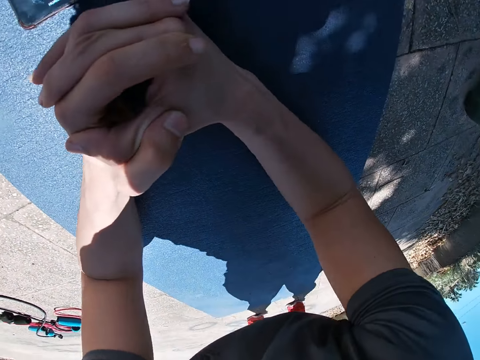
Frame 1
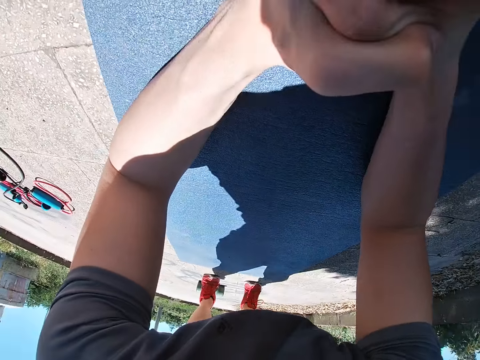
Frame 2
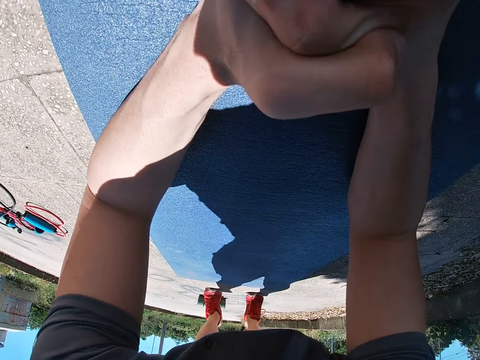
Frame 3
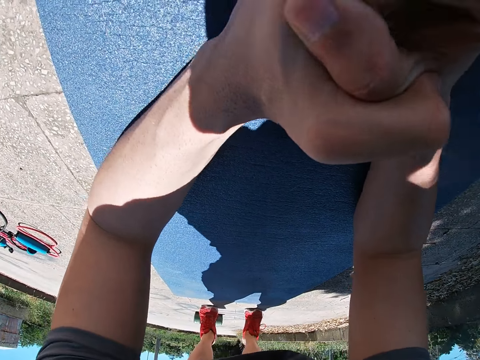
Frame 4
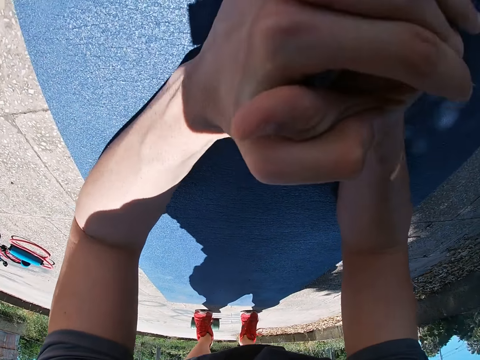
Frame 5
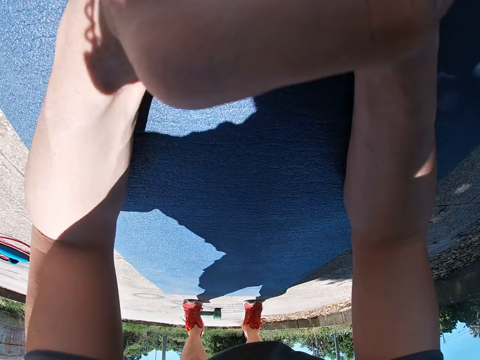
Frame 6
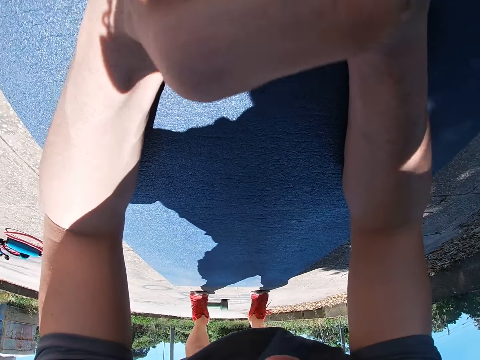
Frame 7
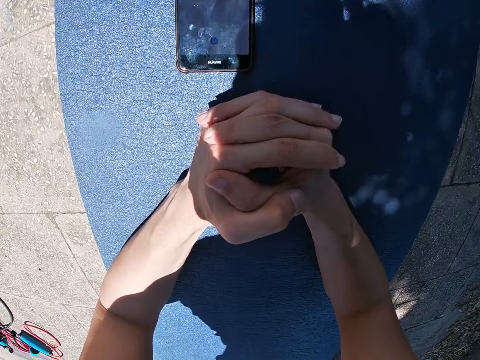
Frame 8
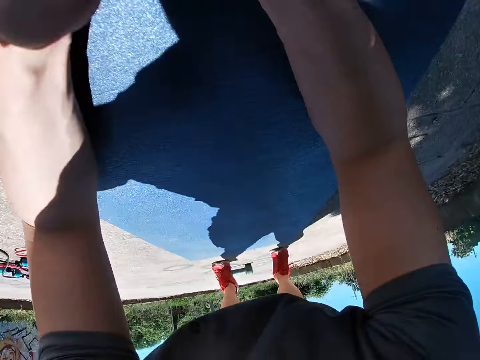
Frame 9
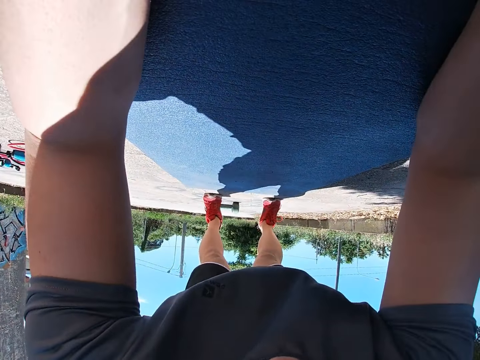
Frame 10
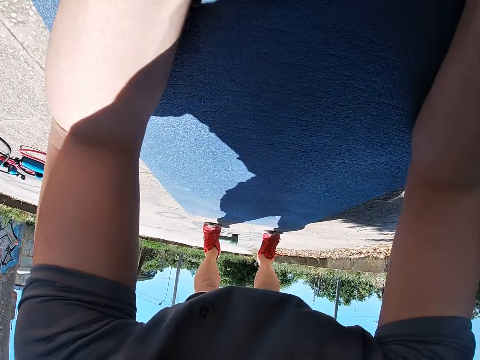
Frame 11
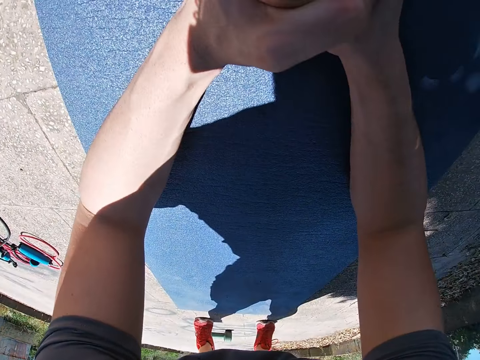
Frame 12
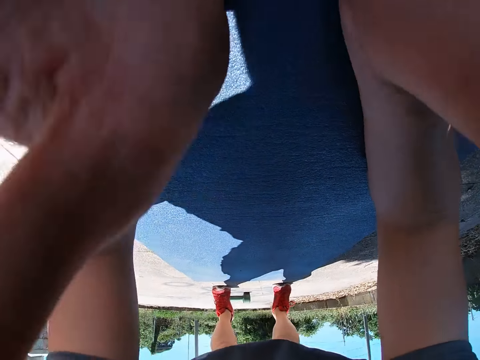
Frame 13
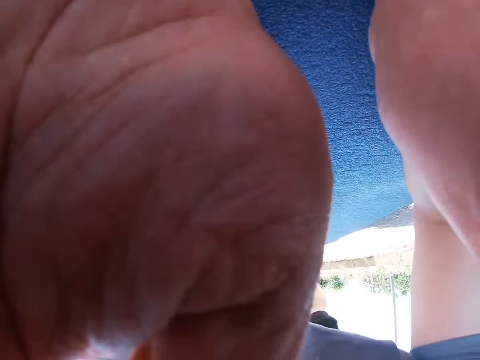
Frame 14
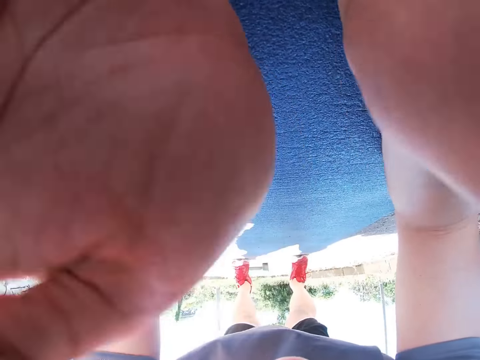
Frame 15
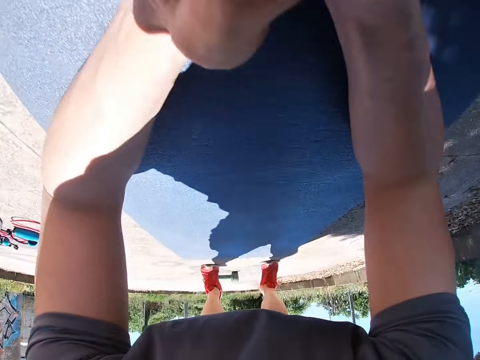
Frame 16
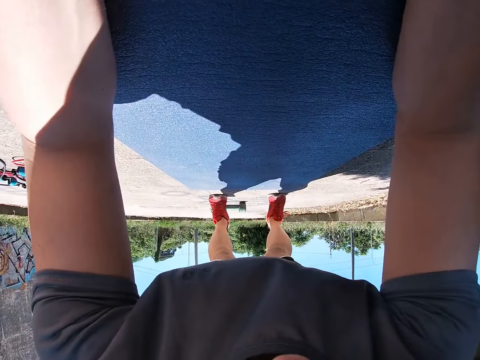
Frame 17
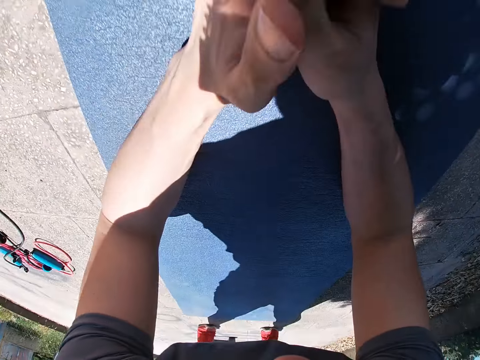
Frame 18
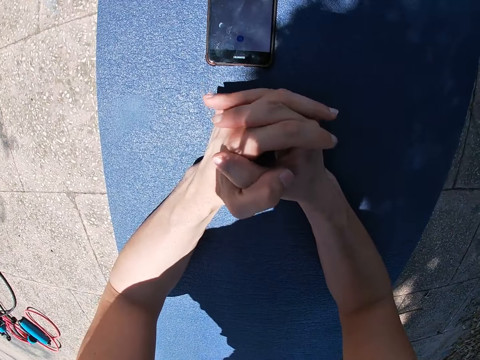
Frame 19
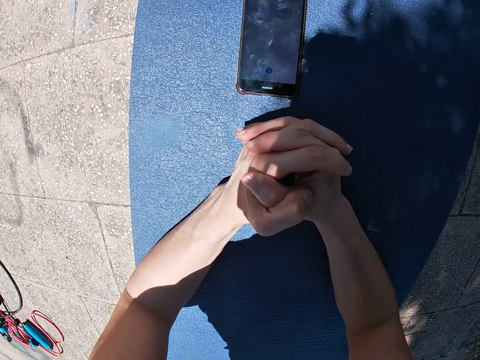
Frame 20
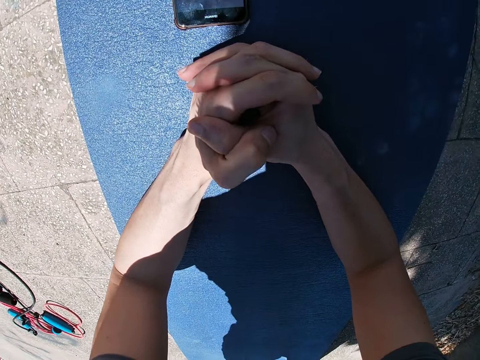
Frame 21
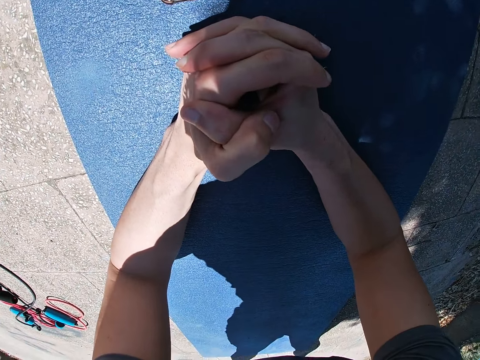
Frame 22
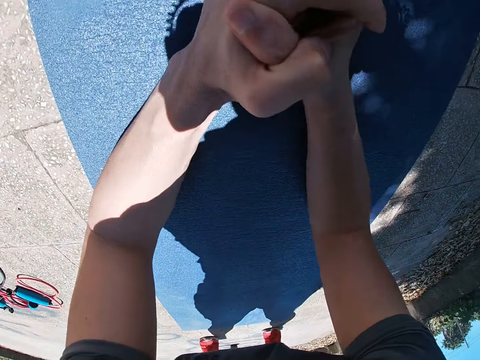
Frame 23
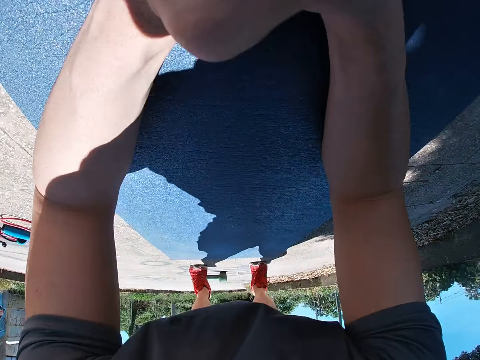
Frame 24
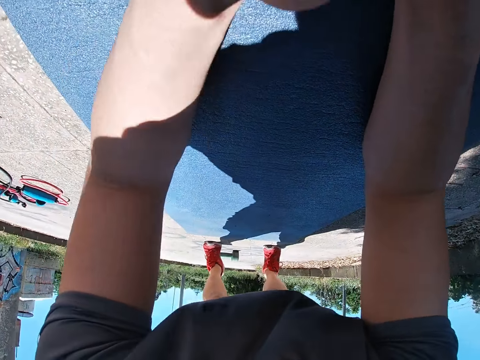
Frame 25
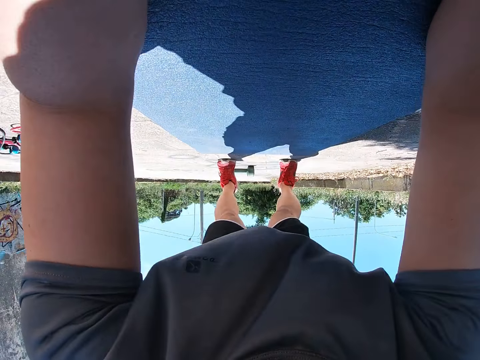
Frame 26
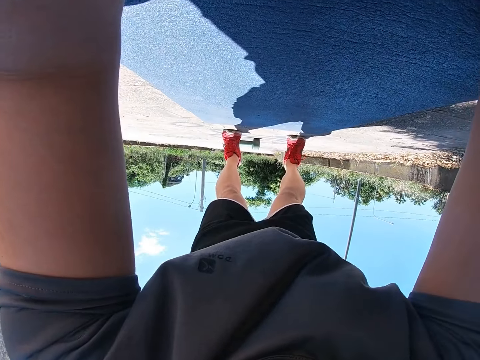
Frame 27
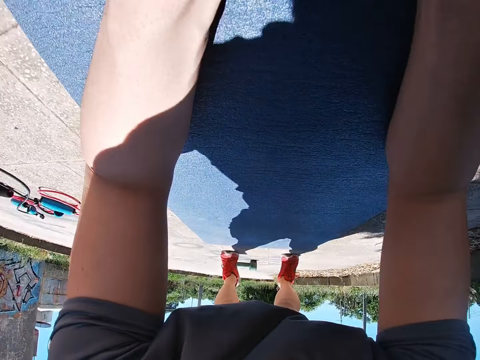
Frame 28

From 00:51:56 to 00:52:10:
The camera wearer holds the hands. He raises his hands. He adjusts the camera. He releases the hands. He drops his hands. He holds both hands.

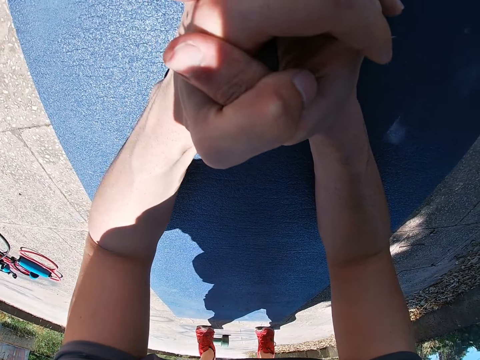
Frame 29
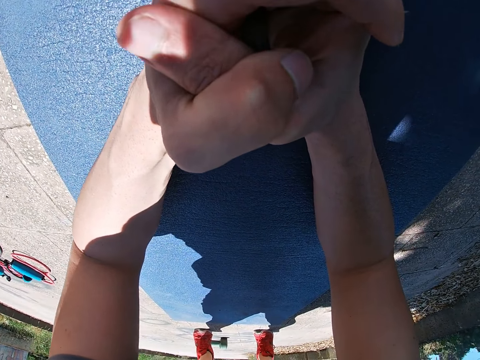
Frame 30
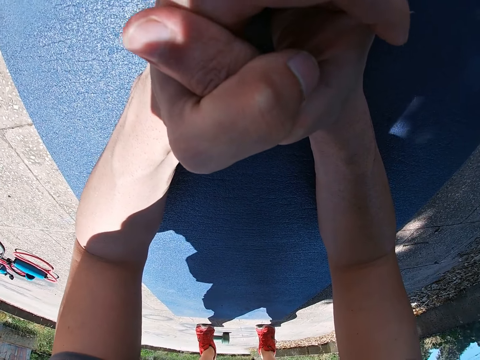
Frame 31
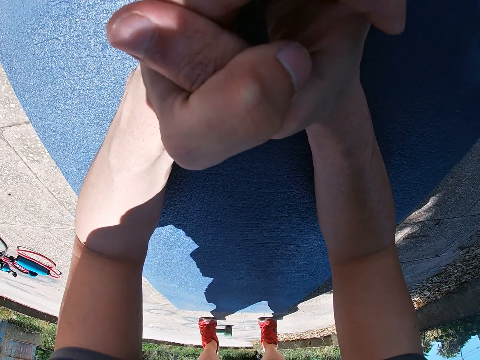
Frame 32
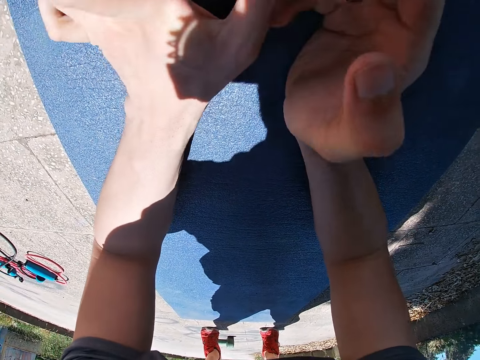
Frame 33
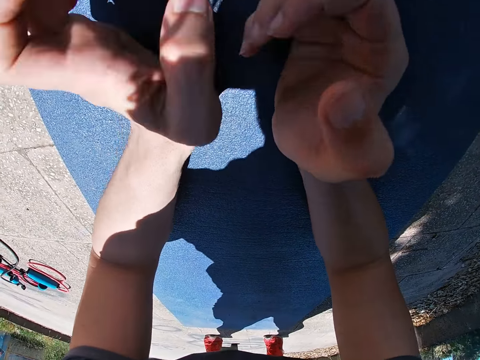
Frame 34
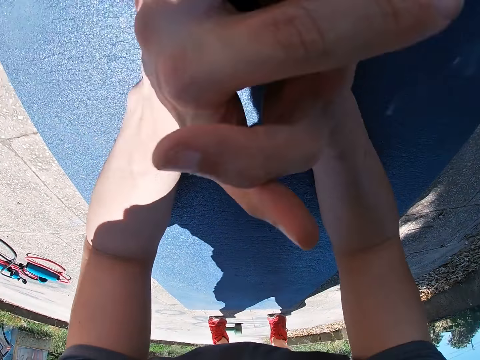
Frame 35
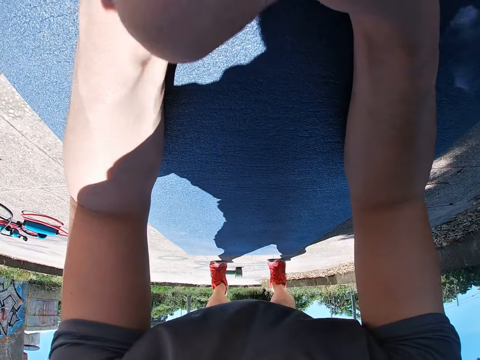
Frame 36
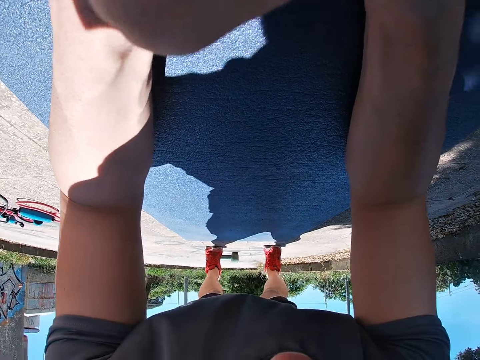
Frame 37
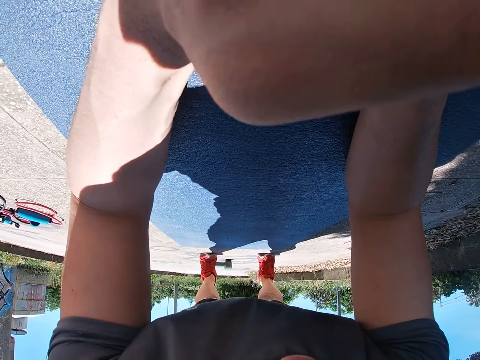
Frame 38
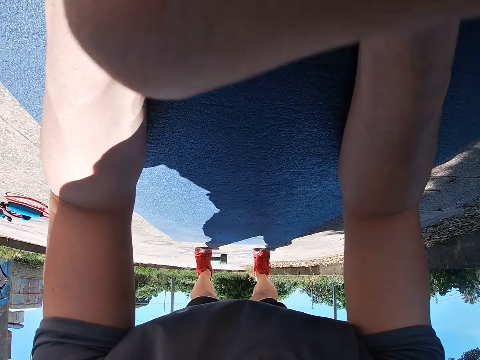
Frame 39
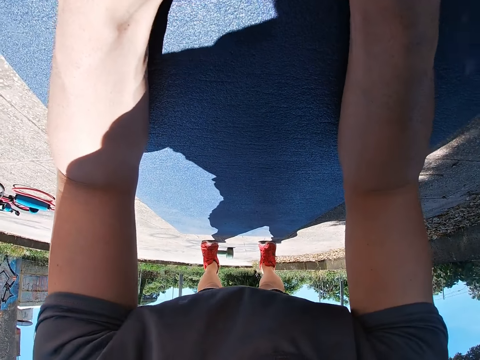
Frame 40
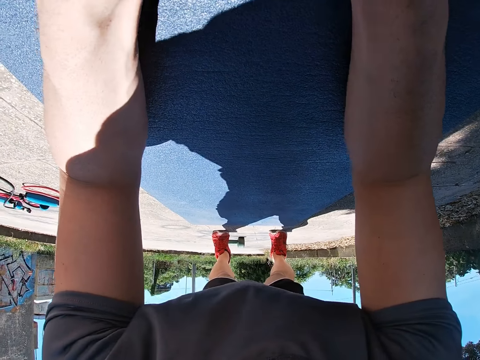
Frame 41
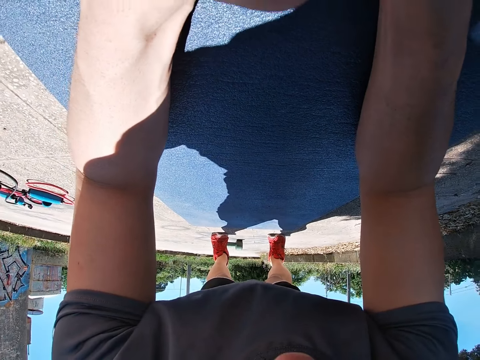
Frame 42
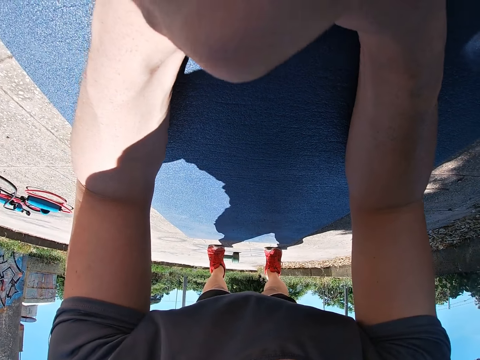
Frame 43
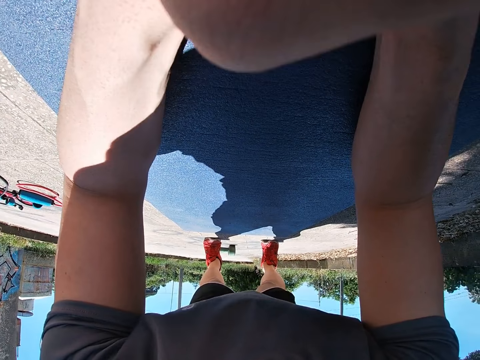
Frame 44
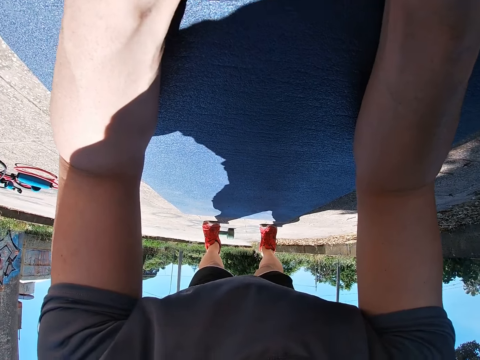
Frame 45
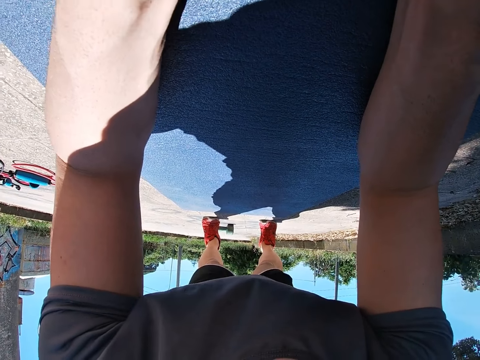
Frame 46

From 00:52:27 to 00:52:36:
The camera wearer unfolds his hands. He presses the phone with his left hand. He folds his hands.

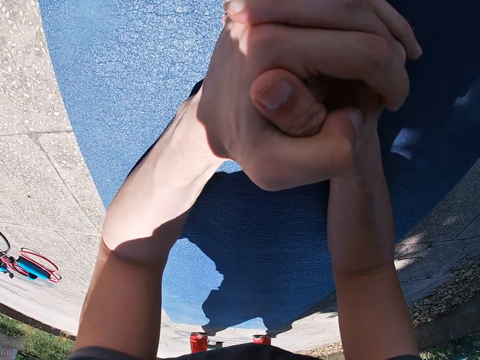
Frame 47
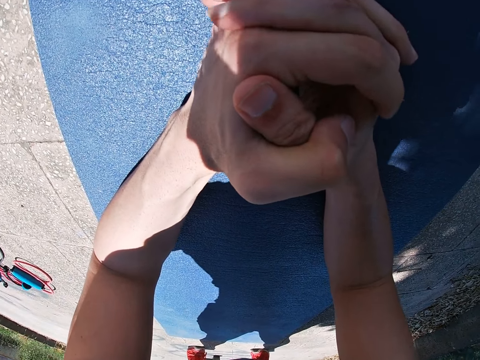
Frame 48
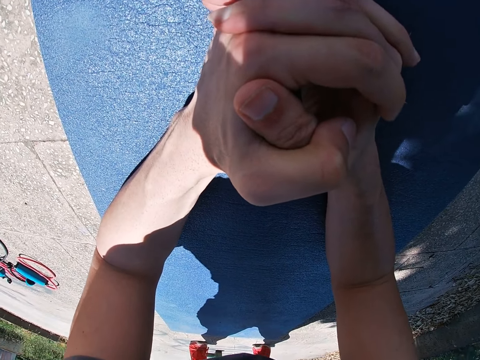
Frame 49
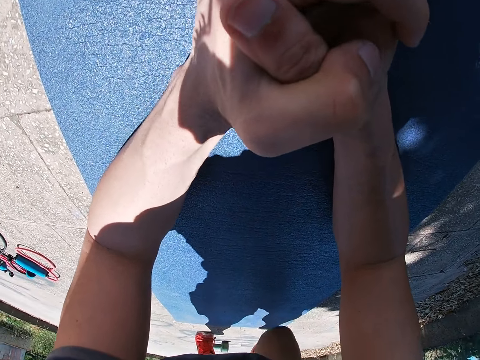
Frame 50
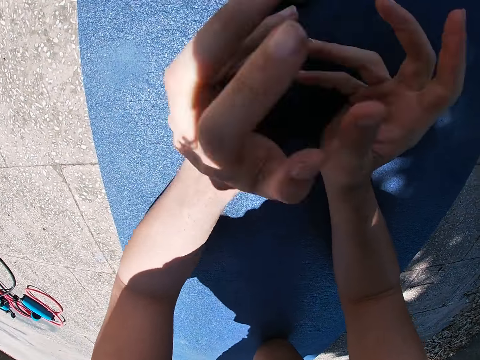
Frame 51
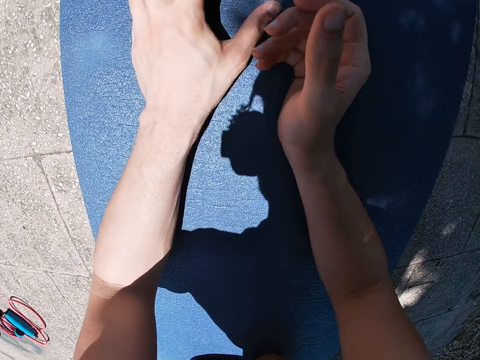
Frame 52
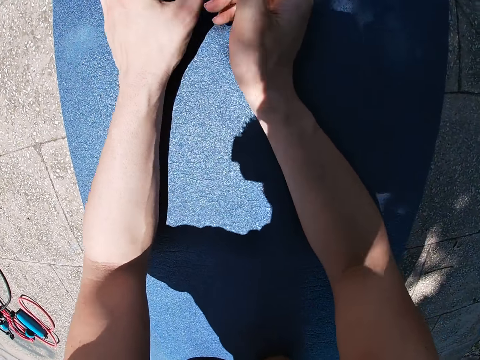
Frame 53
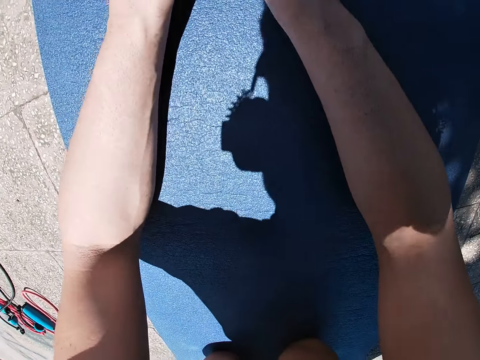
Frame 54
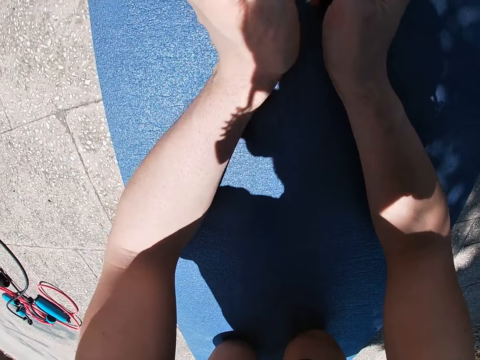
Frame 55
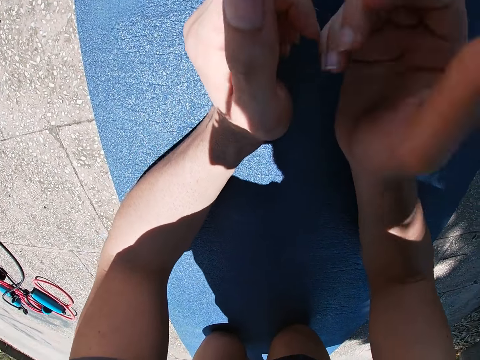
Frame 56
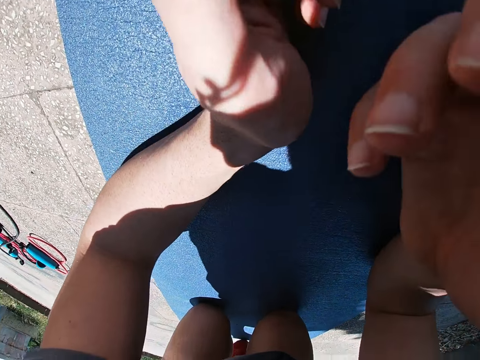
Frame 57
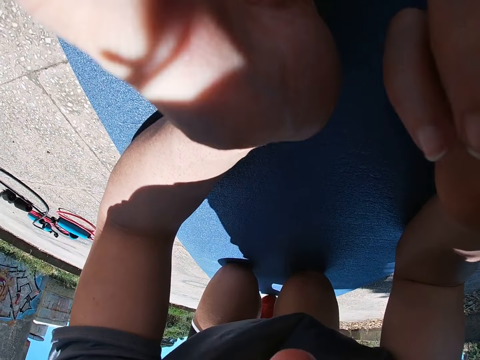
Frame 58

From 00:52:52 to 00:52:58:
The camera wearer unfolds his hands. He presses the phone with his left hand. He raises his hands up.
